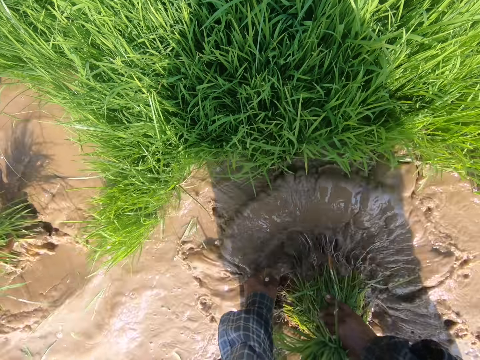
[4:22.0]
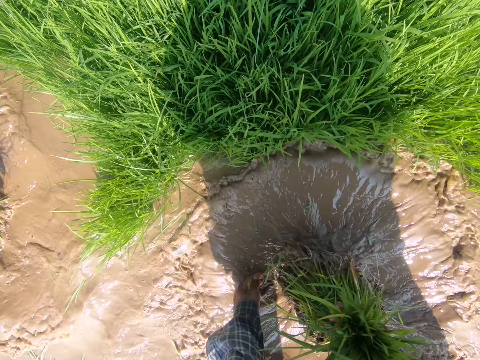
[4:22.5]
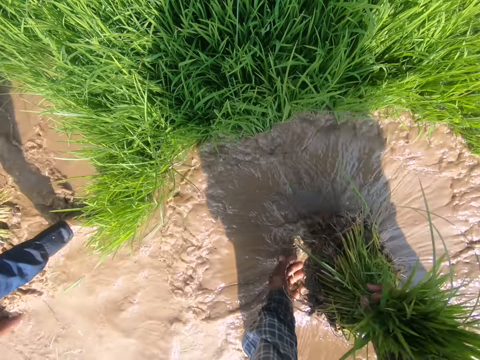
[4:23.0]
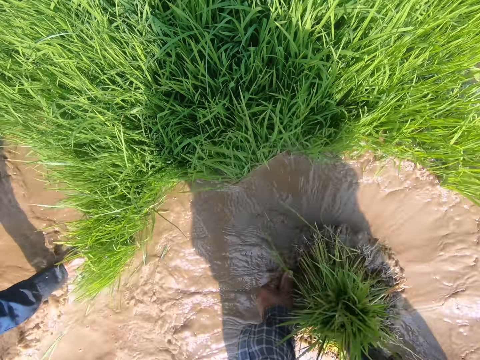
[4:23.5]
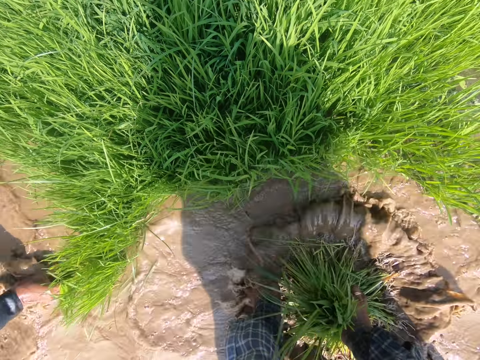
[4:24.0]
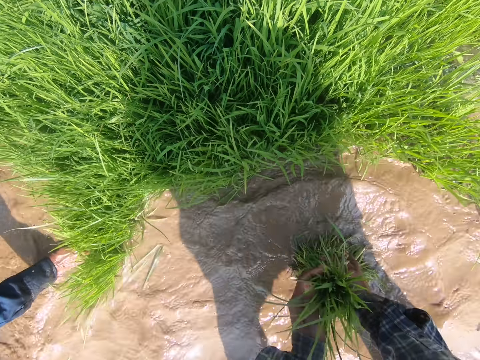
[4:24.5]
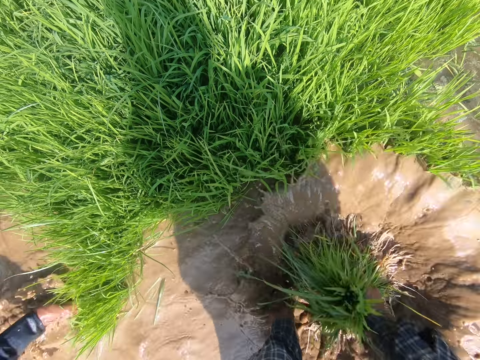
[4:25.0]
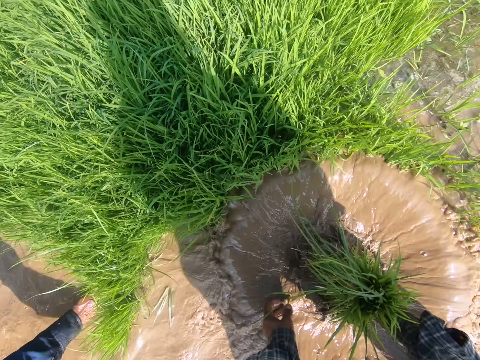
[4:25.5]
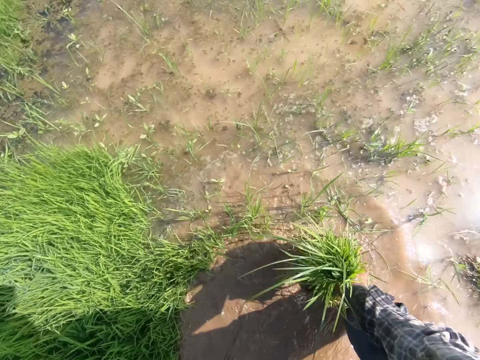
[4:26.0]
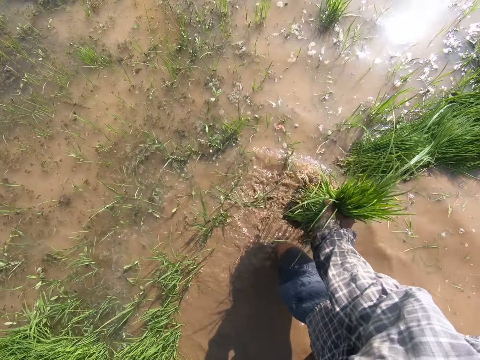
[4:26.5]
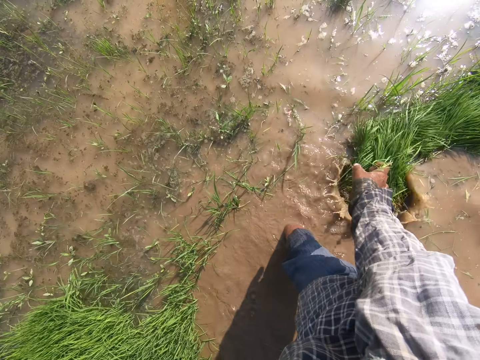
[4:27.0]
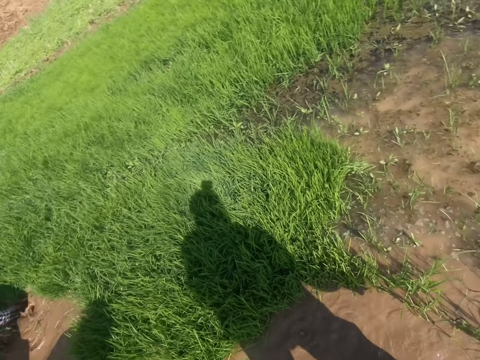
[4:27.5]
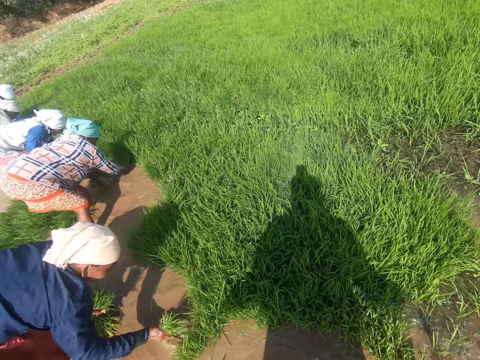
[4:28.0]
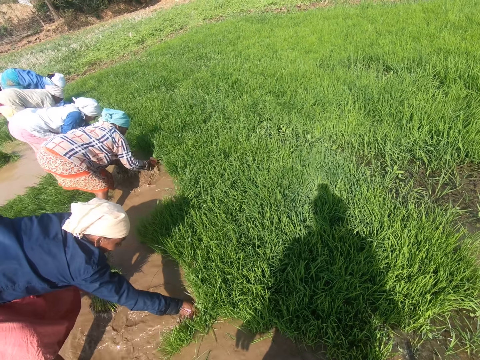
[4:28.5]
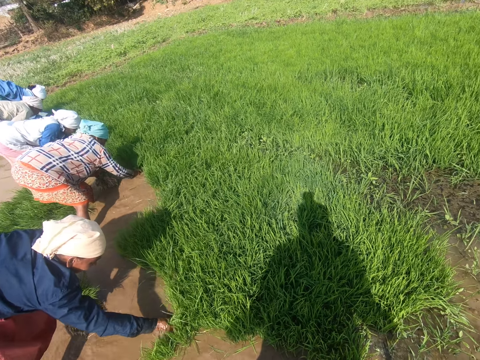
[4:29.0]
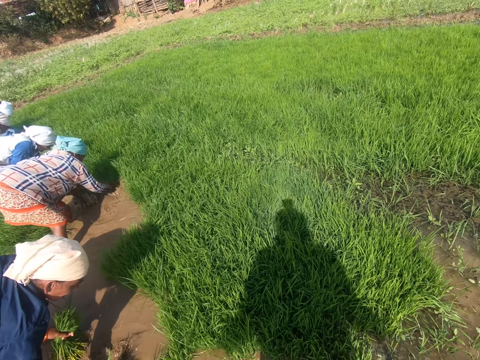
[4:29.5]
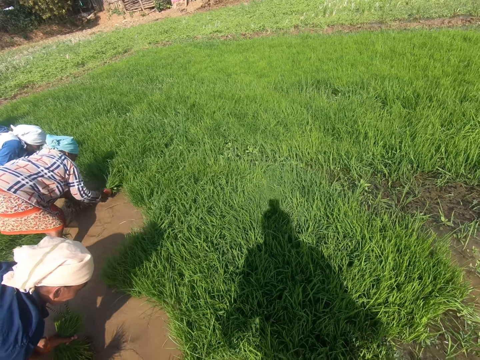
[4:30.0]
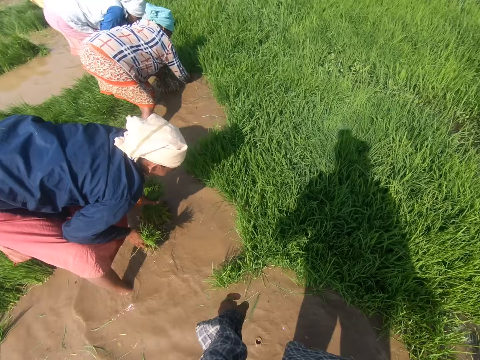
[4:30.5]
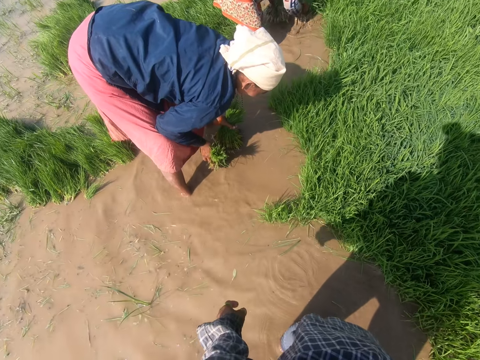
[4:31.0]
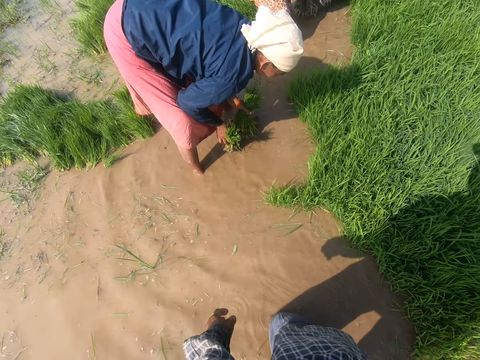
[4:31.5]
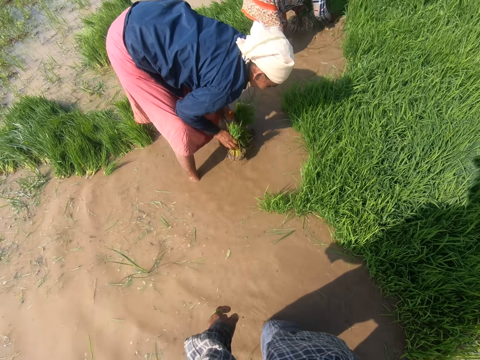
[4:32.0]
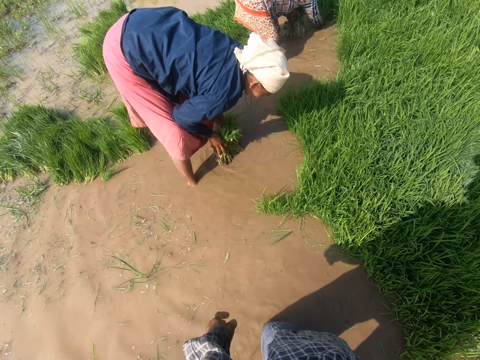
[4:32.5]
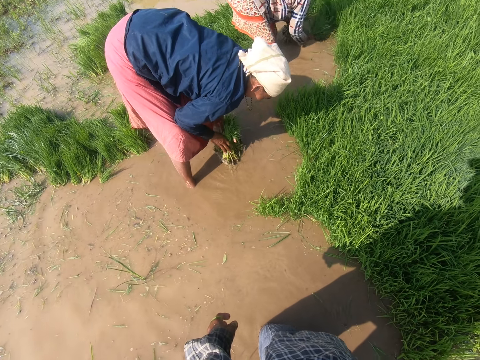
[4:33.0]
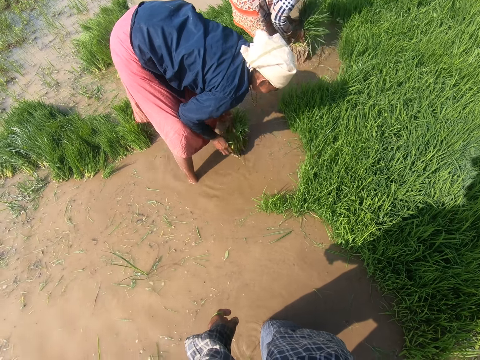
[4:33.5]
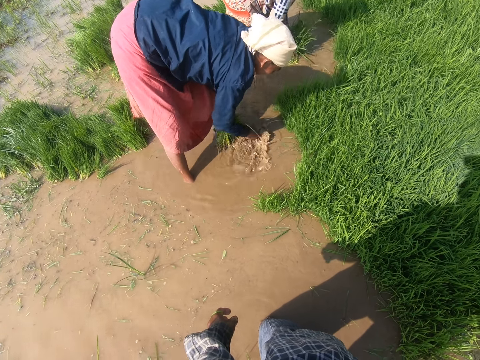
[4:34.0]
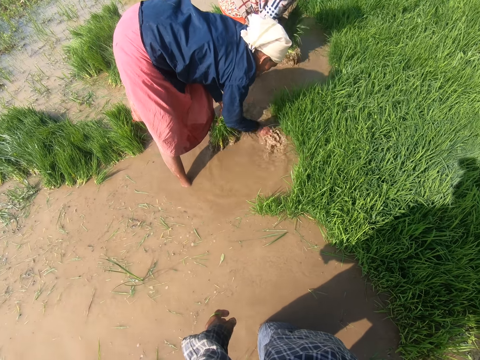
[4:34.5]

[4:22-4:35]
The camera wearer drops the rice plant aside. They look around.

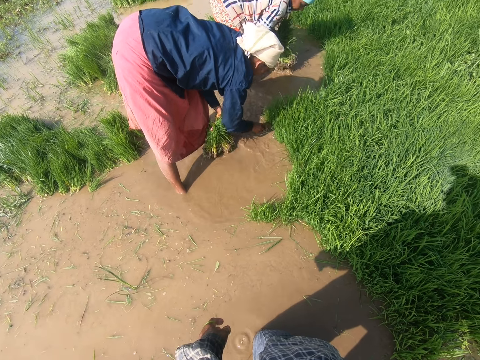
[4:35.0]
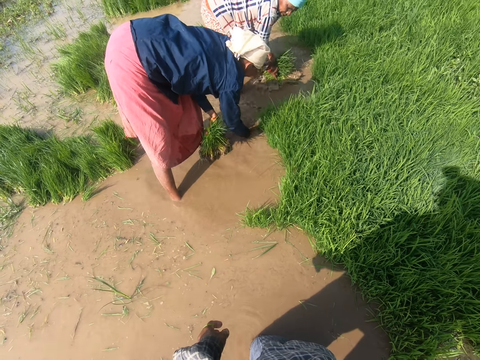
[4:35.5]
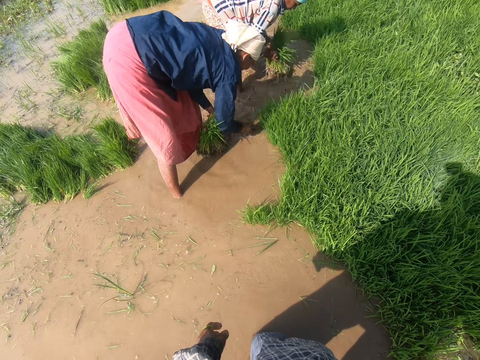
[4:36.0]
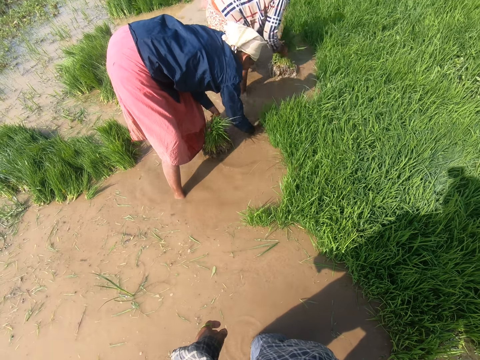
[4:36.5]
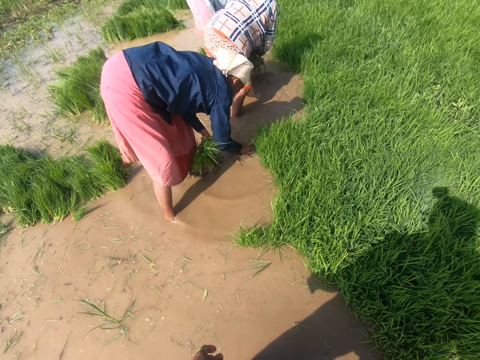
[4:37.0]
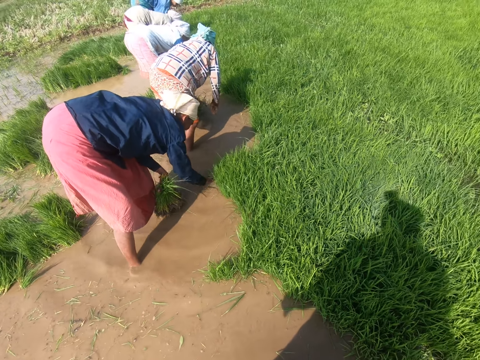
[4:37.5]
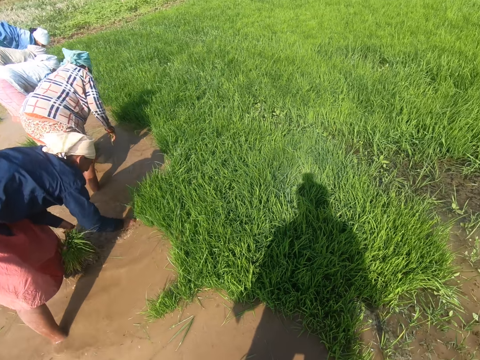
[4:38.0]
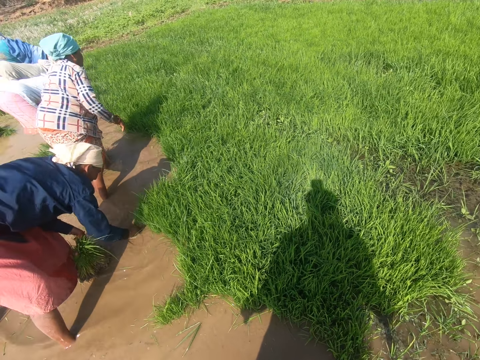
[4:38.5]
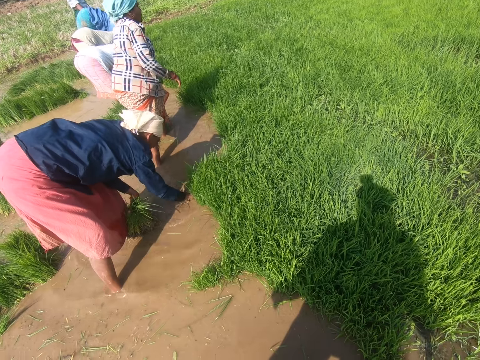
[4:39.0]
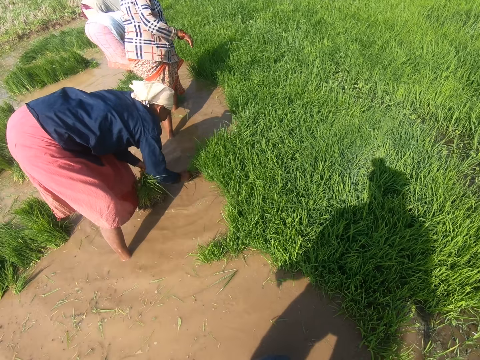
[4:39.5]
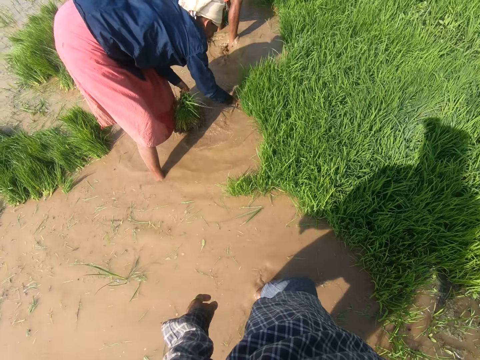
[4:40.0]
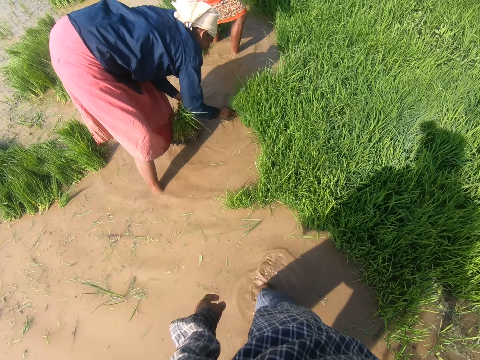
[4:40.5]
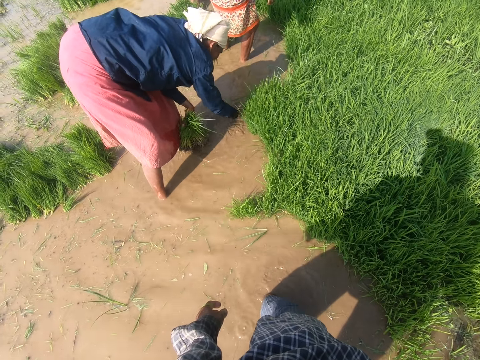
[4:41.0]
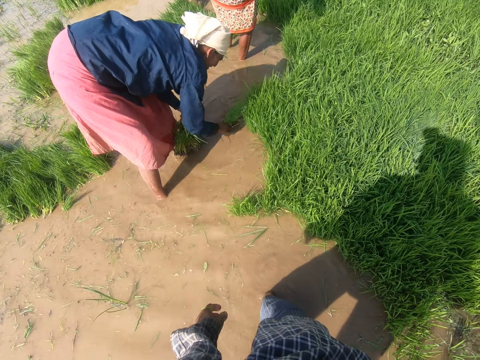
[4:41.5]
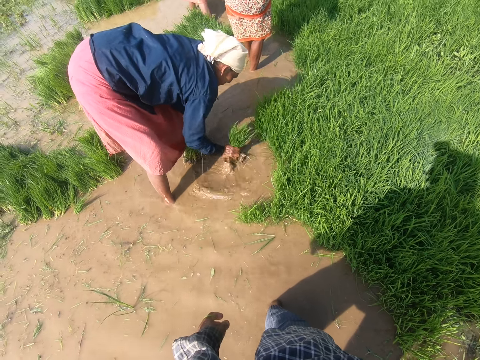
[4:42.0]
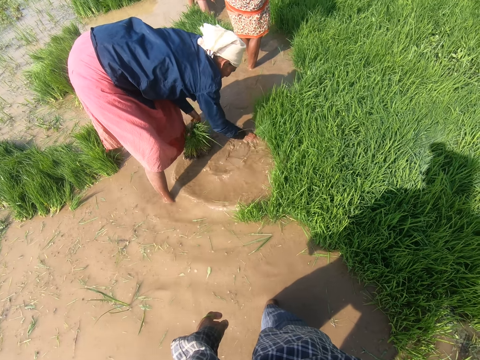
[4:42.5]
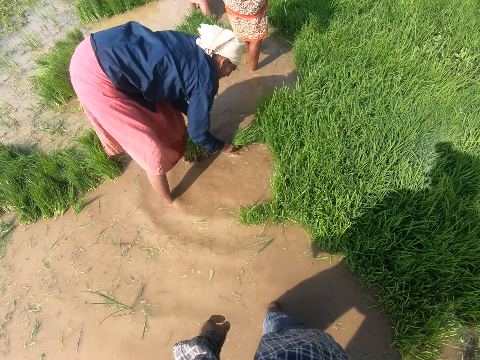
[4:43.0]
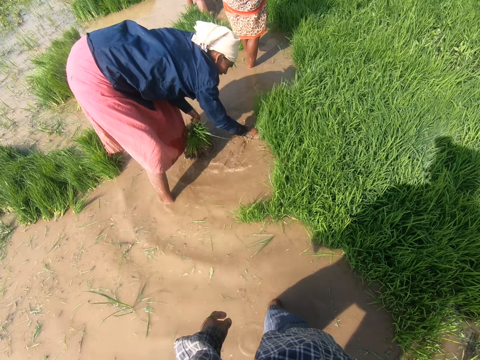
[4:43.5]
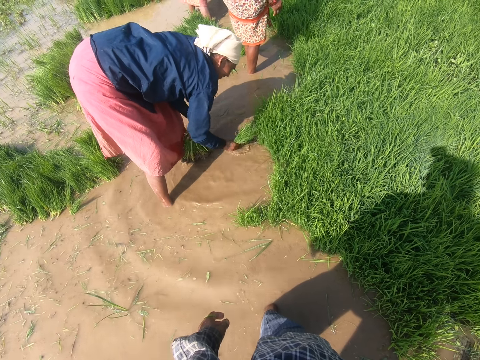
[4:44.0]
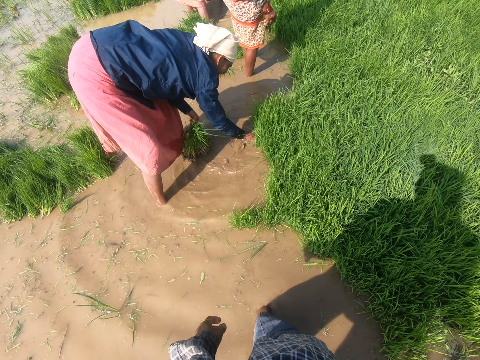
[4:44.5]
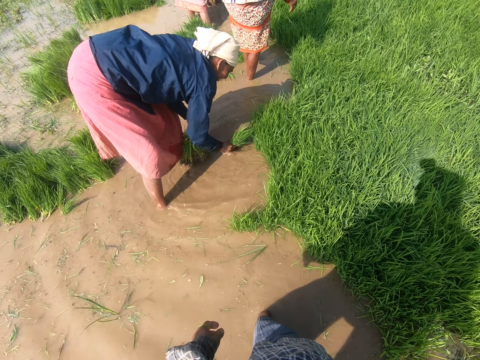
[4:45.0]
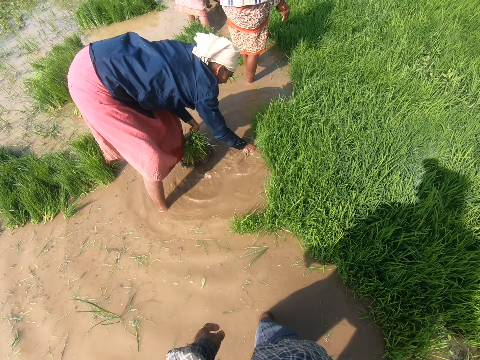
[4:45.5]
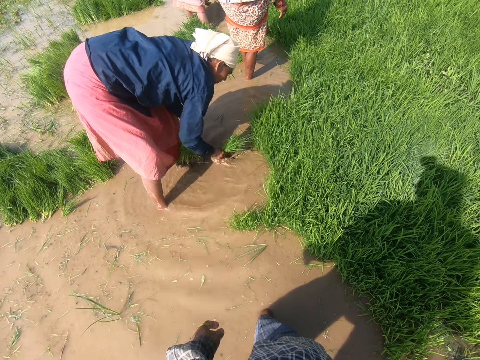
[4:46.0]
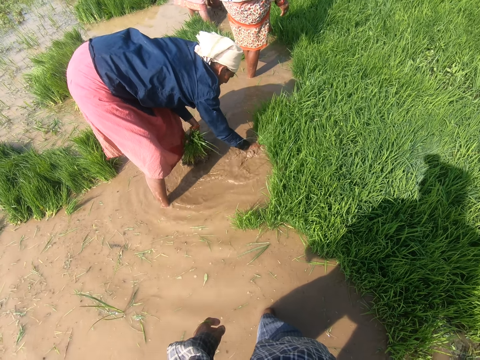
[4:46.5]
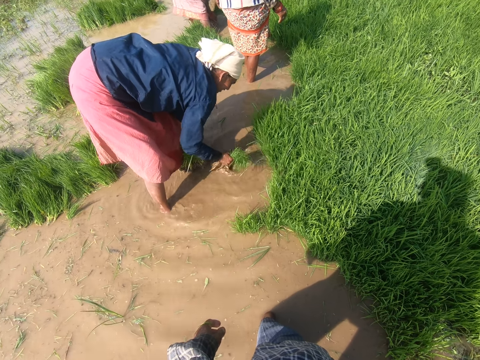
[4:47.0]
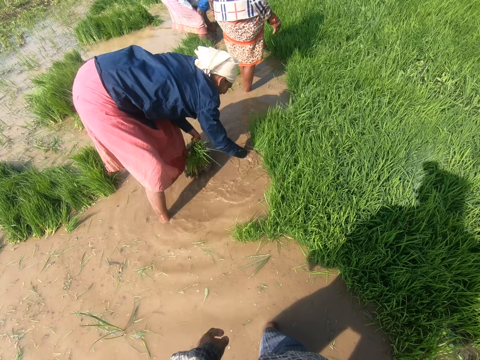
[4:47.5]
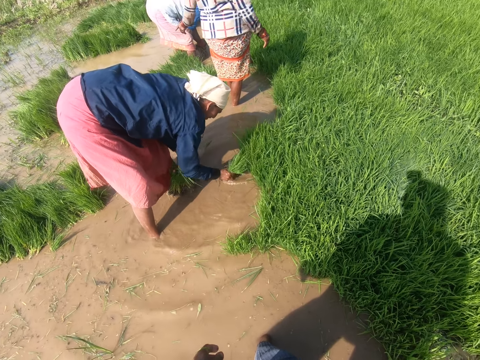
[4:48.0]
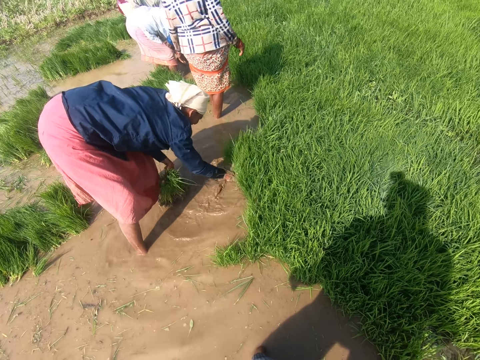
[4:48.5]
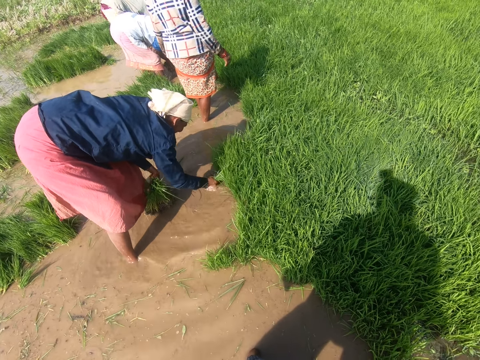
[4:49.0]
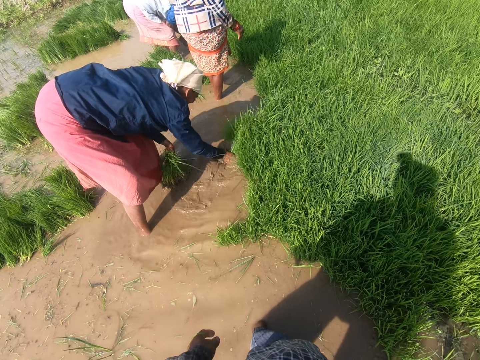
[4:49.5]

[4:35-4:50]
The camera wearer dialogues with a woman. A lady talks to the camera wearer. The camera wearer talks on the farm.
